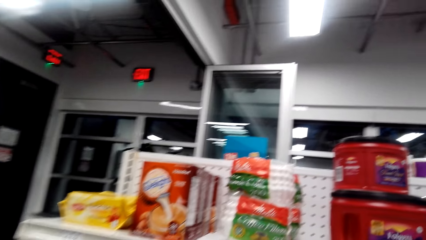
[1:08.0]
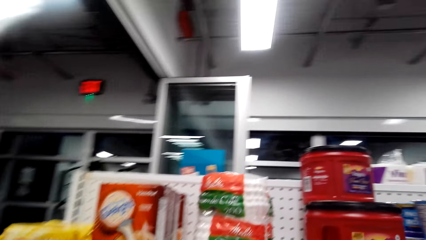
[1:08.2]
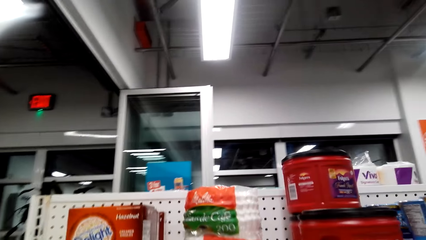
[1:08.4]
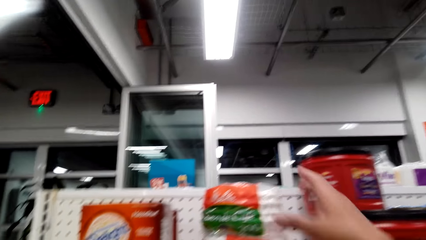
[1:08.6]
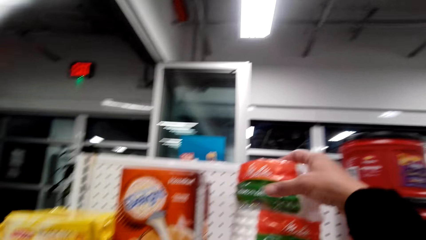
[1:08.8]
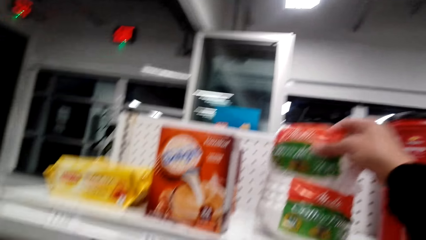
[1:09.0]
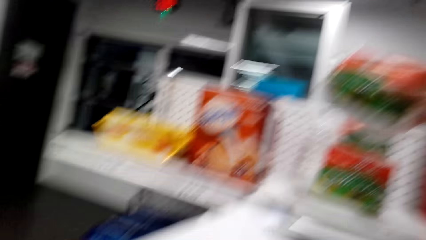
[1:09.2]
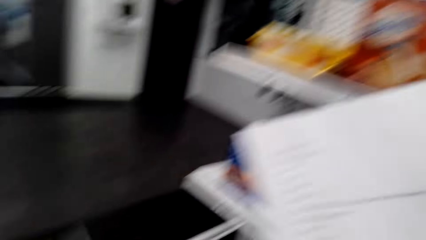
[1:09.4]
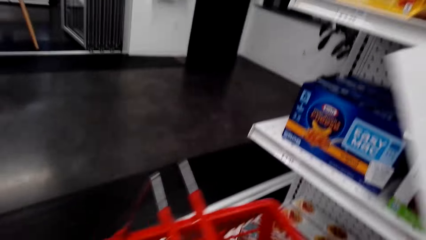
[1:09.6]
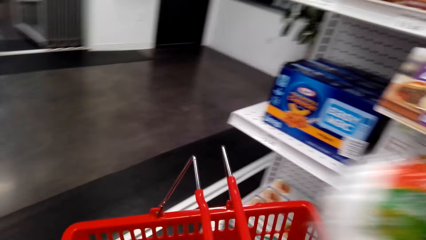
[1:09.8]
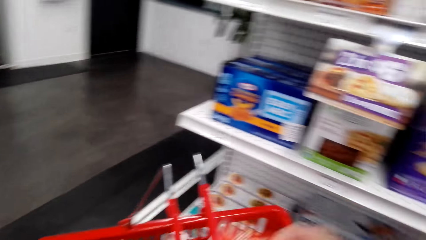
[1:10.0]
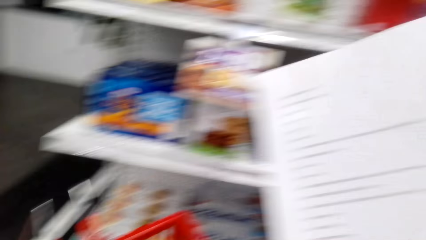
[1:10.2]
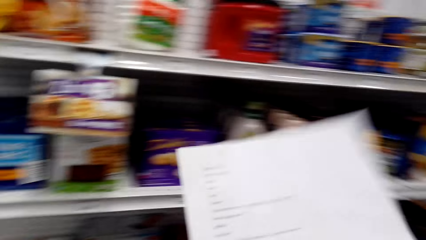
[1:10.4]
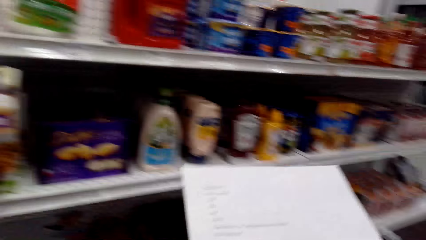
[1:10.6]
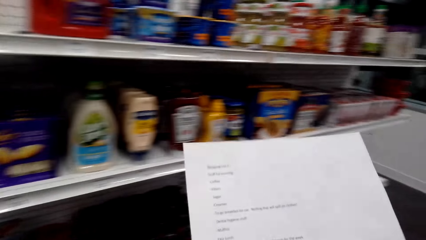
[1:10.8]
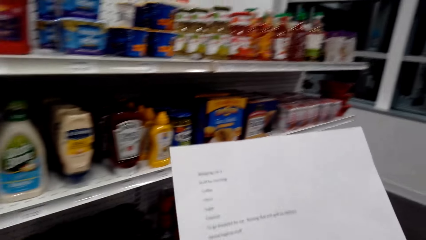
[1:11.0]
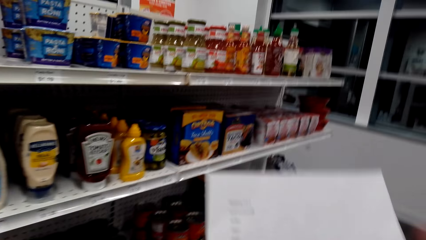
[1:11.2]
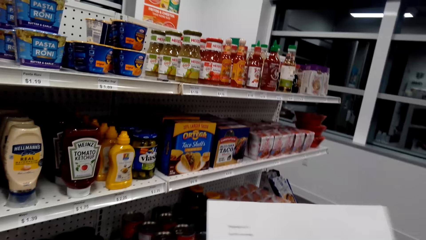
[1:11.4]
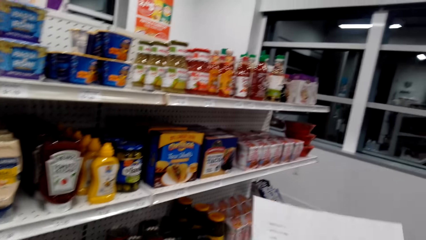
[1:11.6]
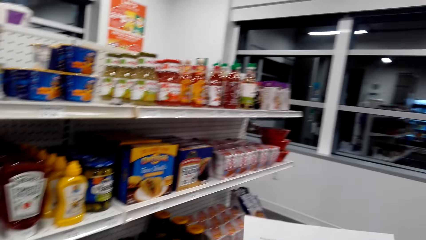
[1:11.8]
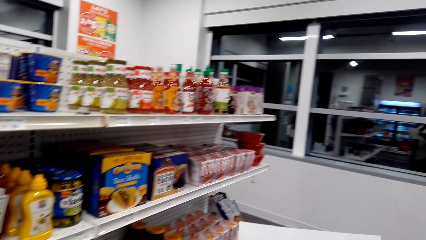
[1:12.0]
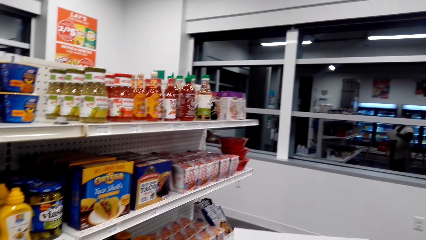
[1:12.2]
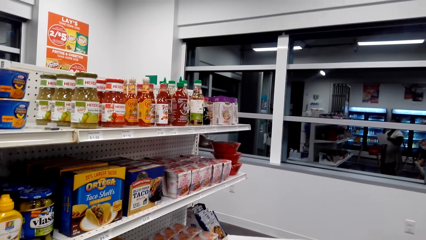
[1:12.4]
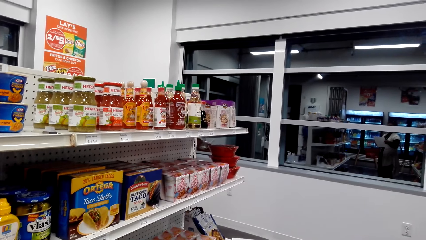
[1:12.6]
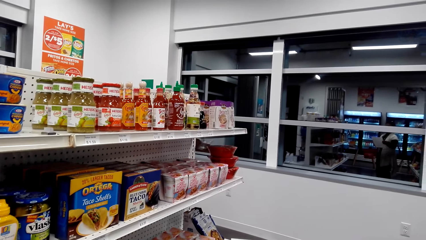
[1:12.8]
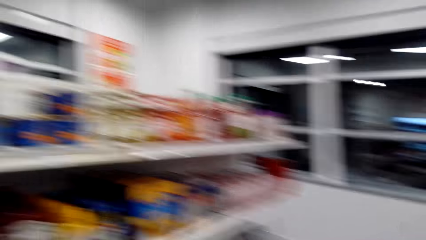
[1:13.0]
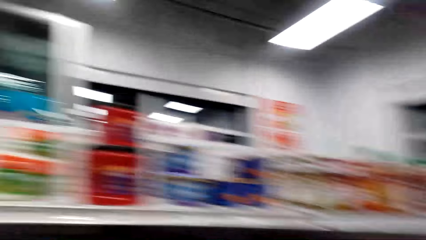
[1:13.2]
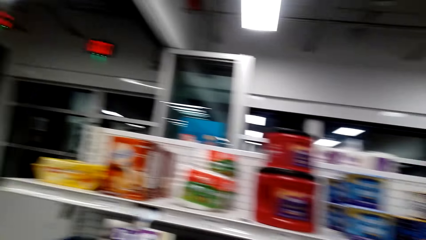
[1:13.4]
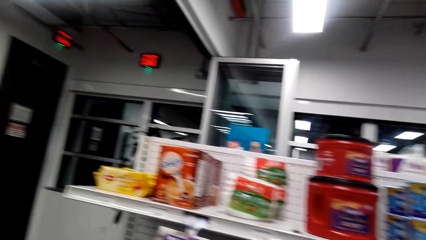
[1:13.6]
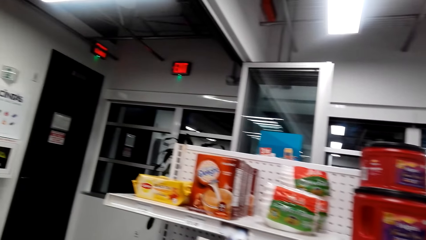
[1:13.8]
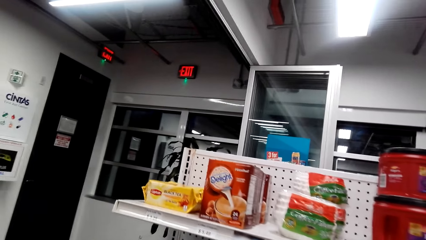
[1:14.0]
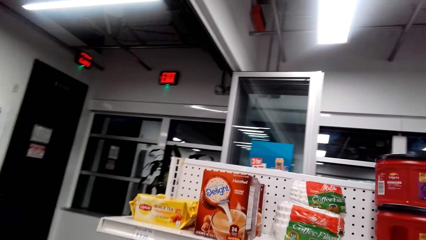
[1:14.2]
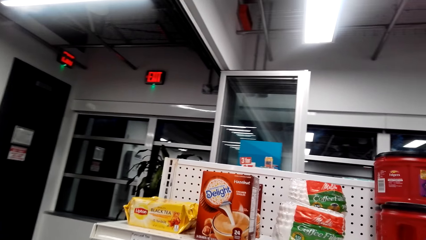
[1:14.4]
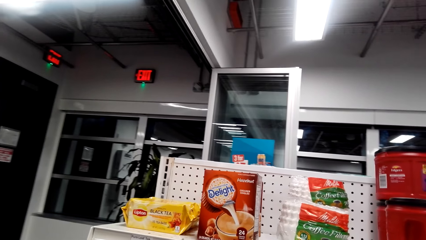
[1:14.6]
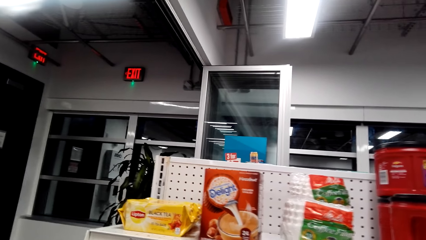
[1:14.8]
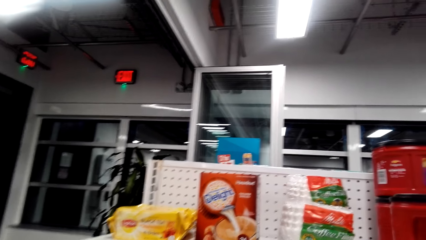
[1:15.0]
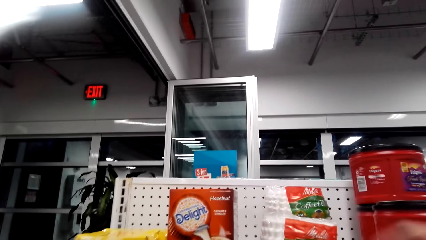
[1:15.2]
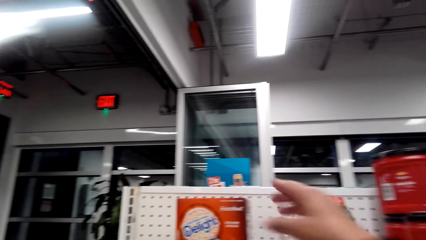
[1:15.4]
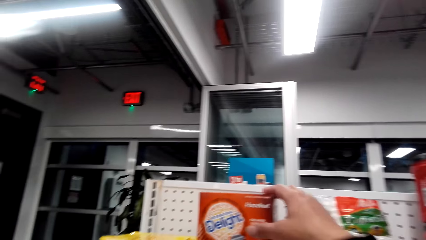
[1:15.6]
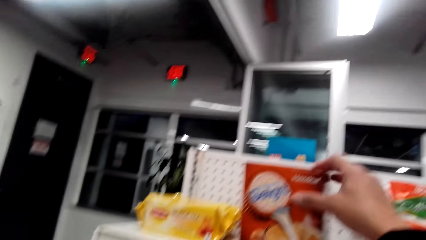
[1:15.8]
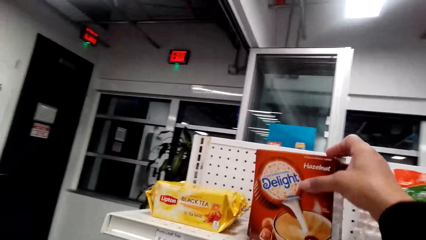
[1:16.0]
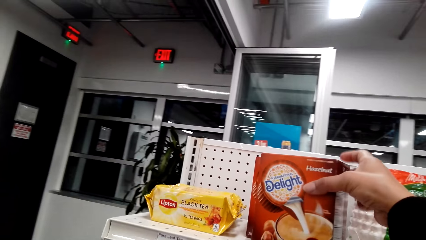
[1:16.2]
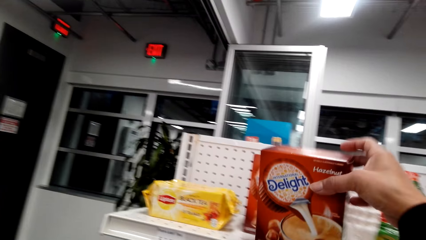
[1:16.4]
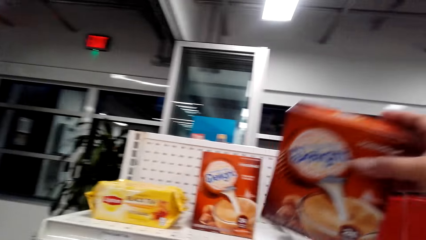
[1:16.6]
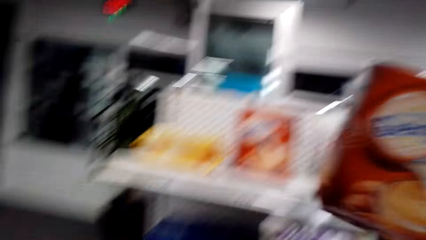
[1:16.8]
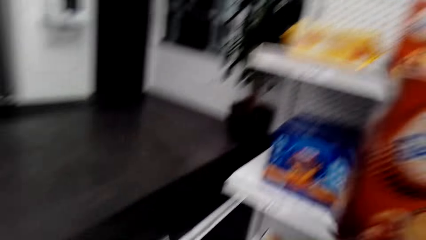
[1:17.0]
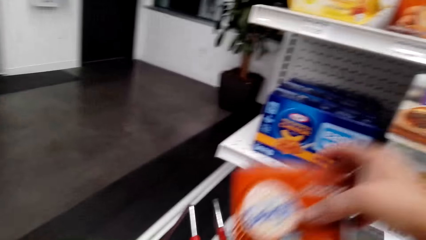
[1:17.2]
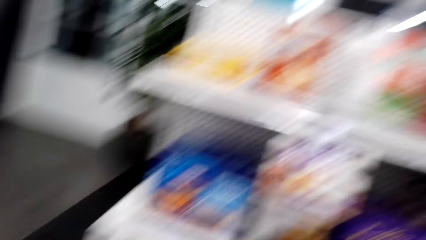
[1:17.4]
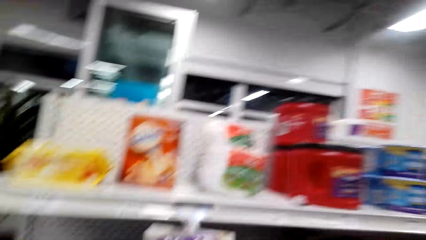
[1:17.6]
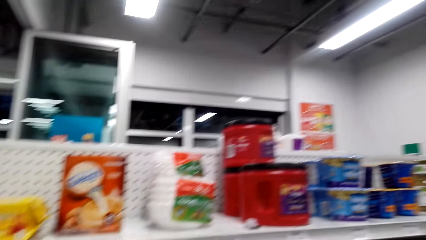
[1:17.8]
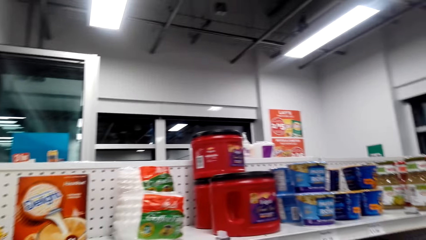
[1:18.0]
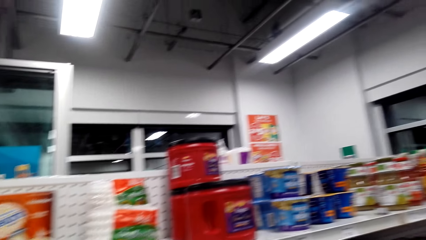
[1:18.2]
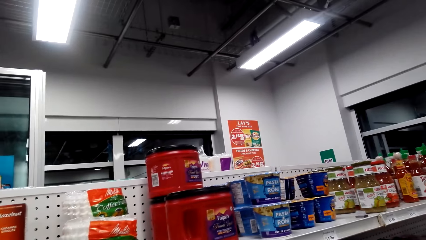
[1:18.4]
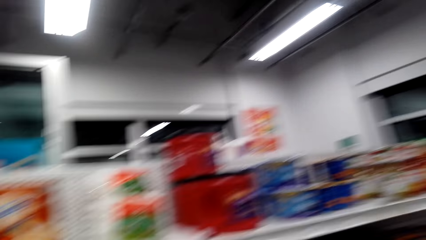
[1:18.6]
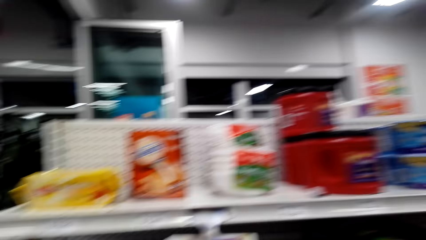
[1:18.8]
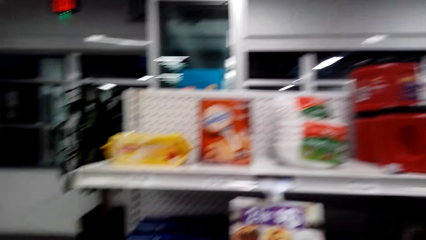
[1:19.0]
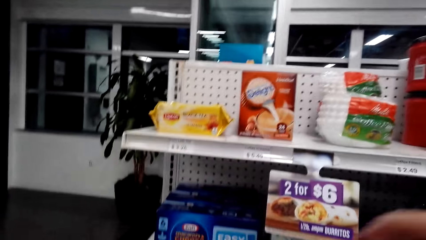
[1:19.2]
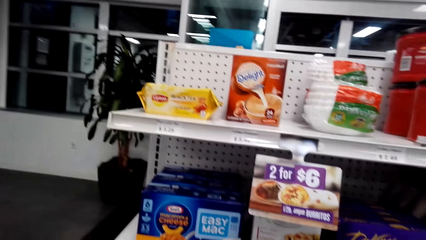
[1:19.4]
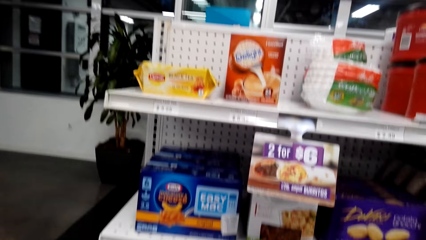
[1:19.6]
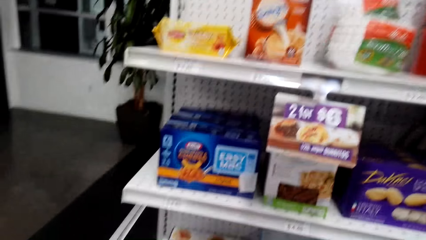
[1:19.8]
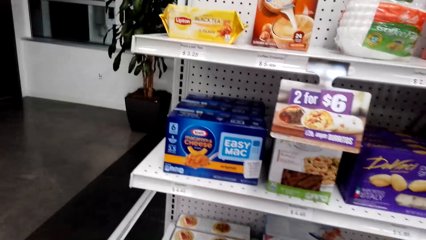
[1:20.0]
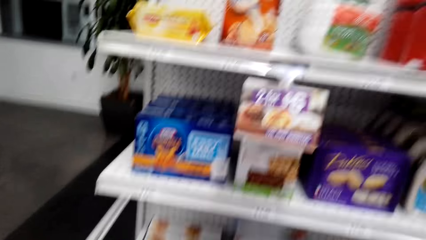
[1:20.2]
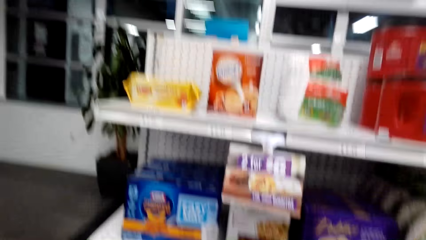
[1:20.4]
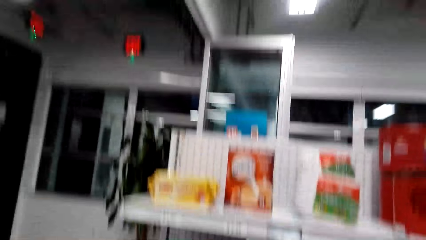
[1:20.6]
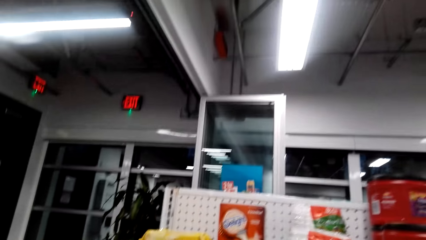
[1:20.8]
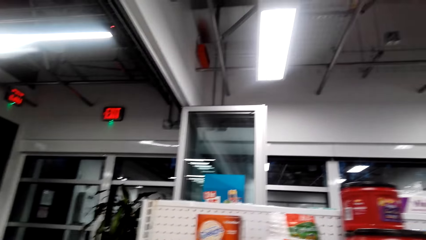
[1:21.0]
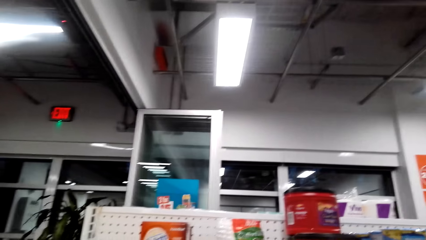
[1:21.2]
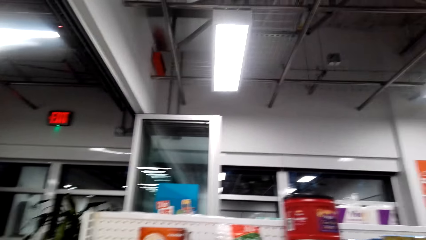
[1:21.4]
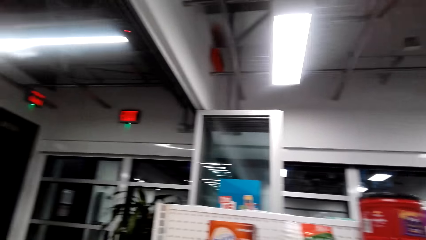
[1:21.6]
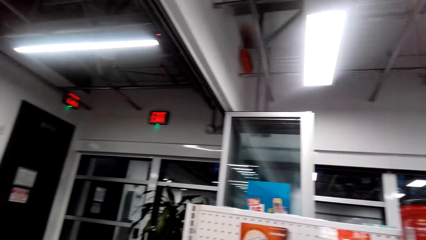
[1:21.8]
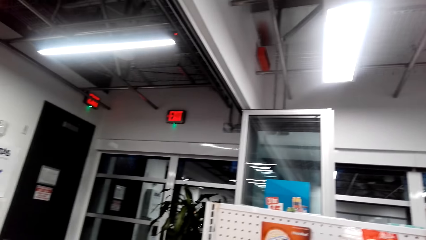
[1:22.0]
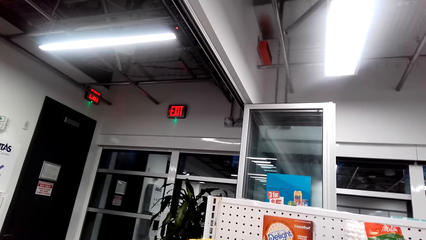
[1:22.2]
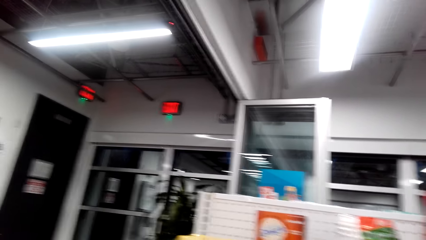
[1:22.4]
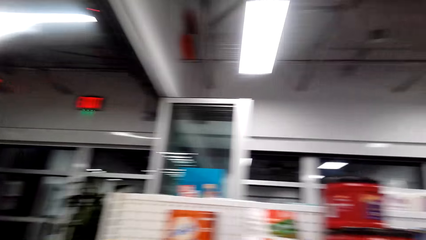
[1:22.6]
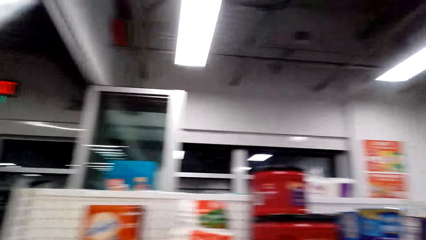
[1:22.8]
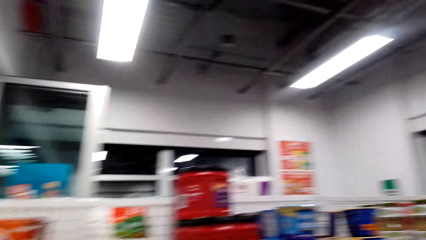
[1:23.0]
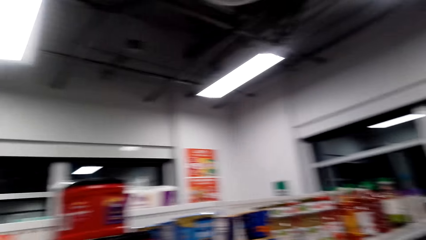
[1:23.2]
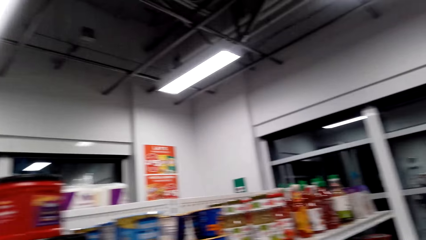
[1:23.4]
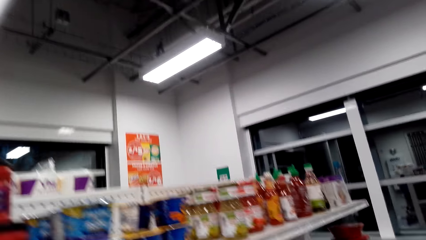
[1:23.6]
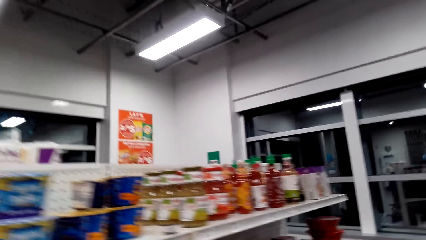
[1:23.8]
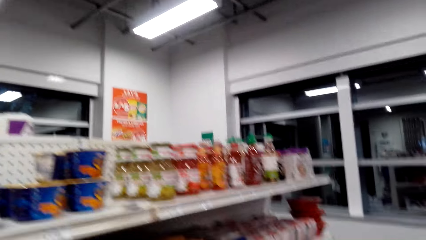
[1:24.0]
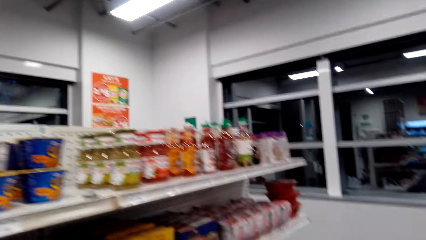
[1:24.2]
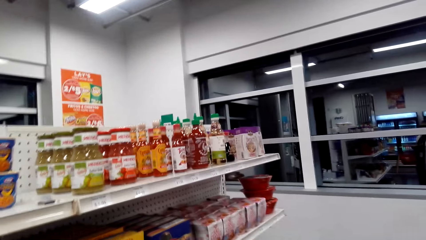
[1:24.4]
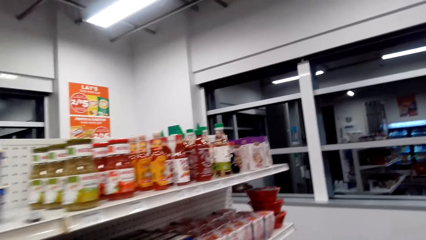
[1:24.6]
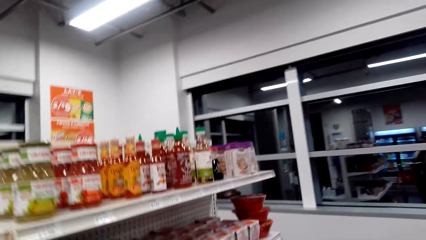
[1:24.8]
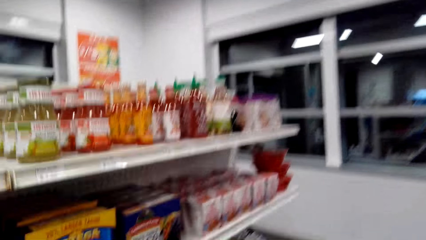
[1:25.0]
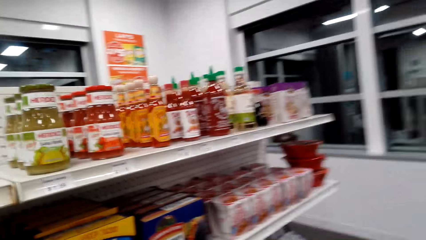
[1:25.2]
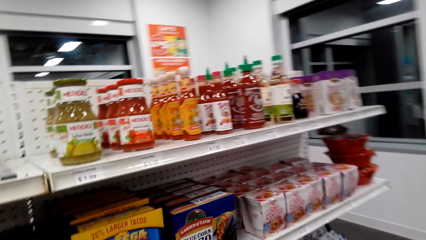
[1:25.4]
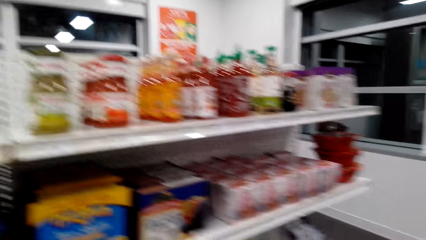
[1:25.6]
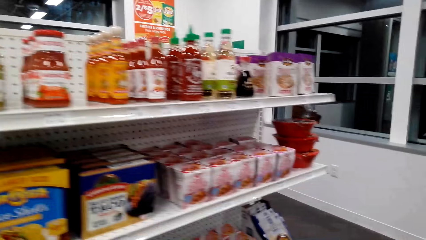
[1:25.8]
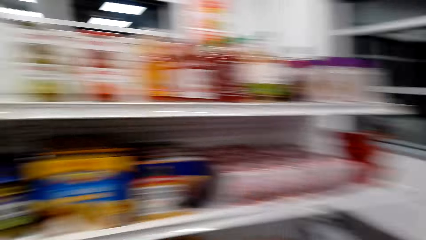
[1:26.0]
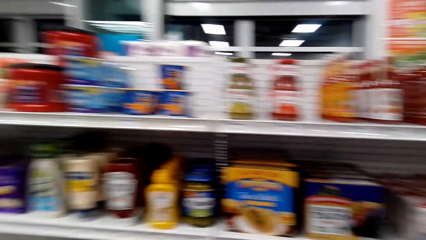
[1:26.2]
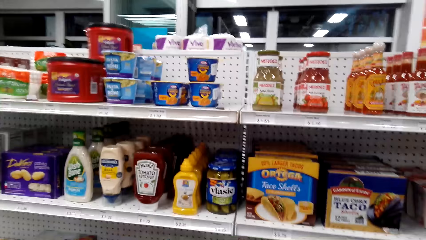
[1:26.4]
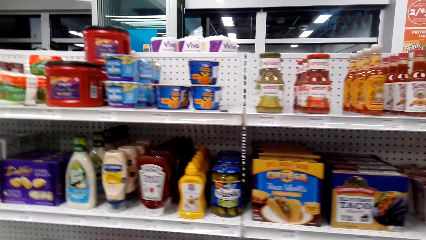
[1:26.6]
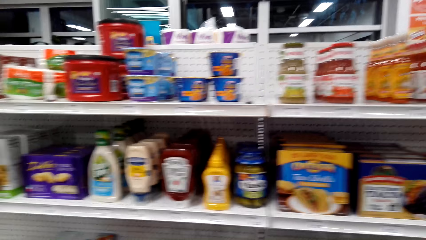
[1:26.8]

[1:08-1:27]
The camera wearer picks up coffee filters. They put the coffee filters in the shopping bucket. They look around. They pick Delight from the shelf. They put the Delight in the bucket. They look around the supermarket.
